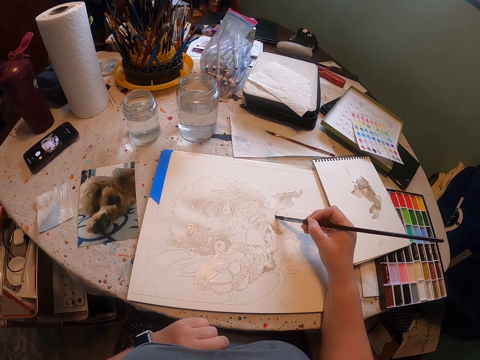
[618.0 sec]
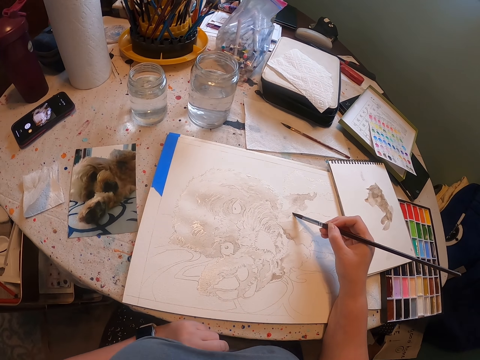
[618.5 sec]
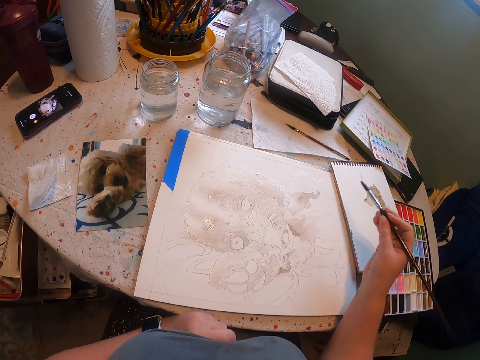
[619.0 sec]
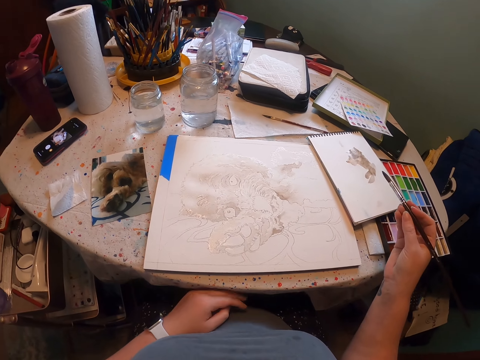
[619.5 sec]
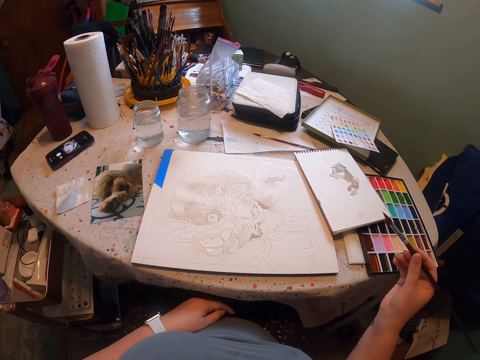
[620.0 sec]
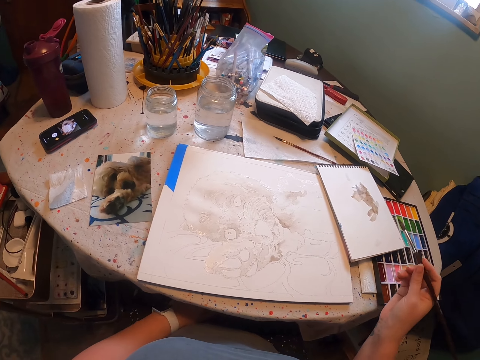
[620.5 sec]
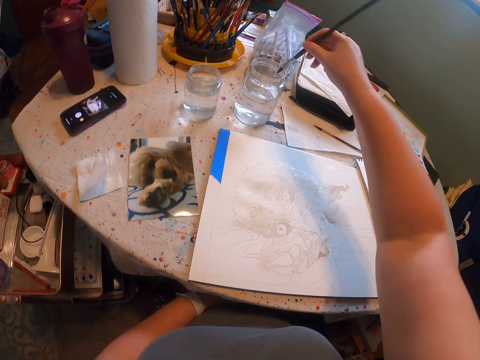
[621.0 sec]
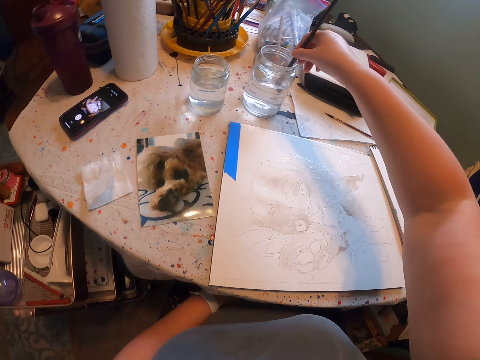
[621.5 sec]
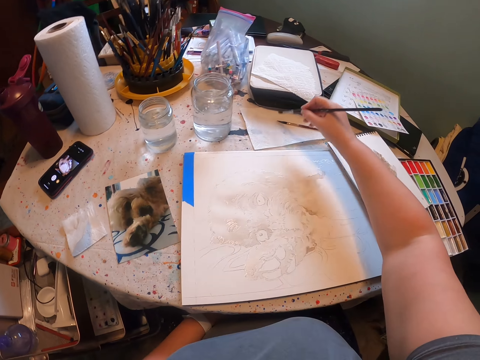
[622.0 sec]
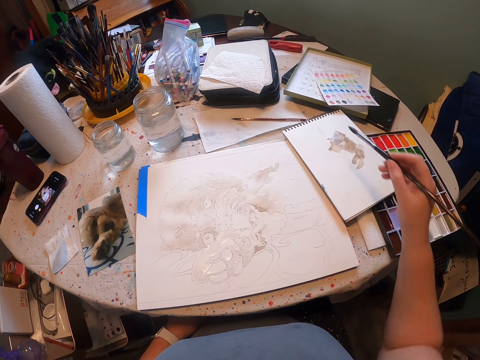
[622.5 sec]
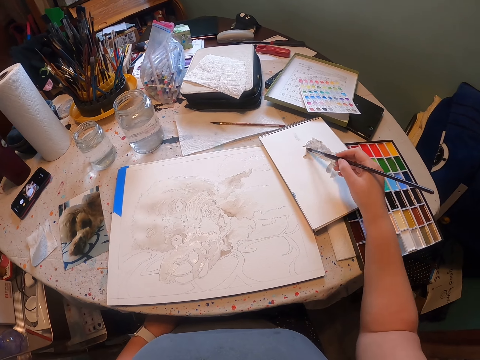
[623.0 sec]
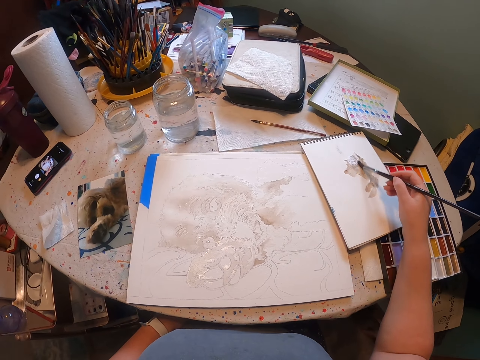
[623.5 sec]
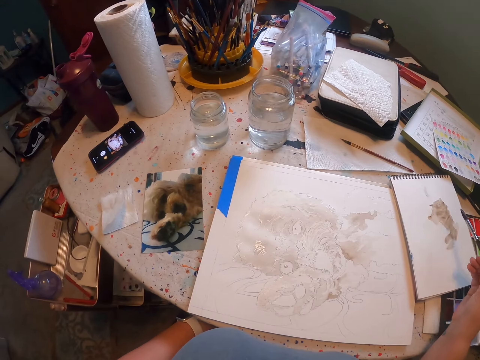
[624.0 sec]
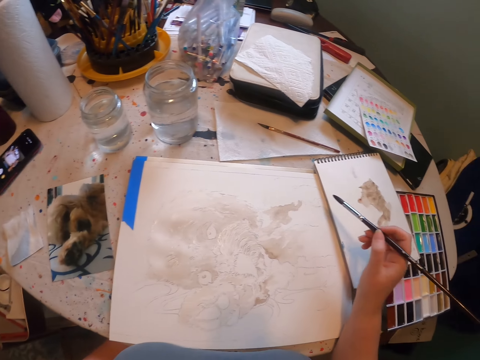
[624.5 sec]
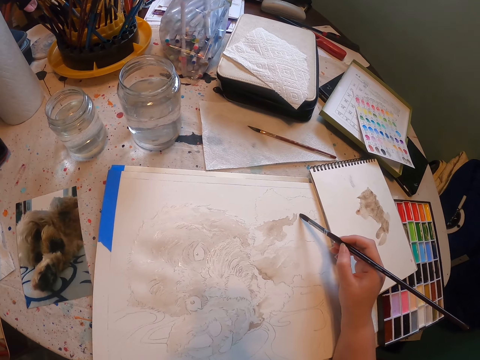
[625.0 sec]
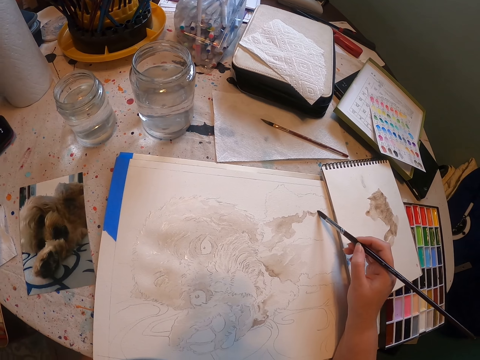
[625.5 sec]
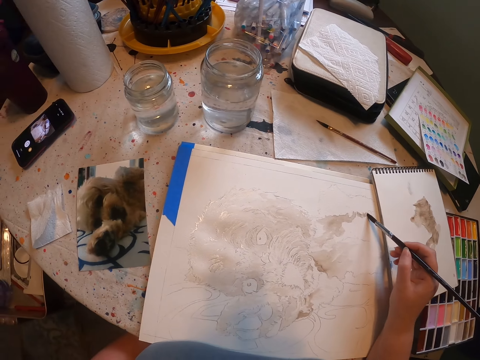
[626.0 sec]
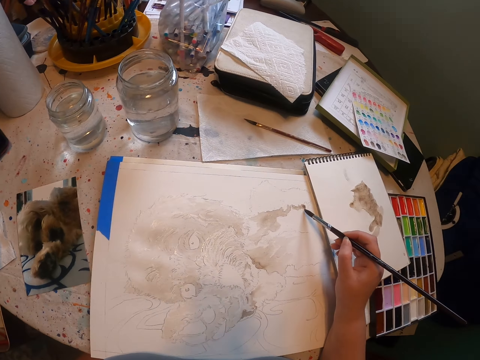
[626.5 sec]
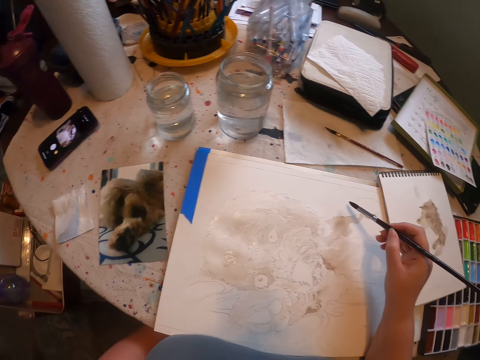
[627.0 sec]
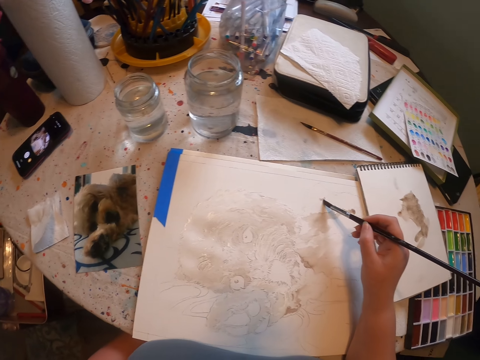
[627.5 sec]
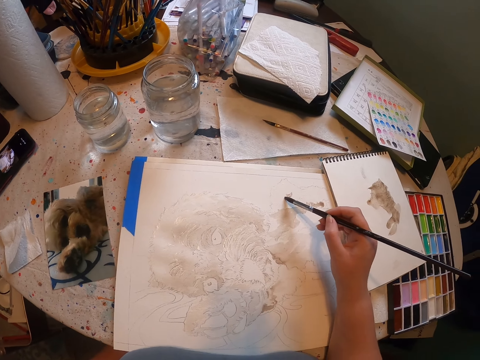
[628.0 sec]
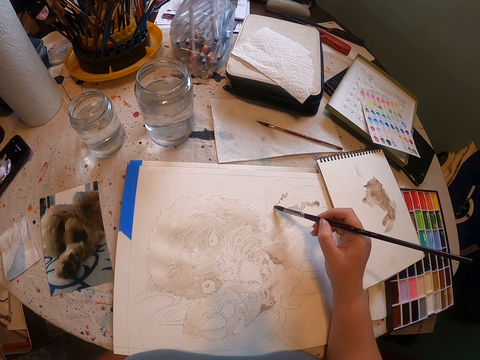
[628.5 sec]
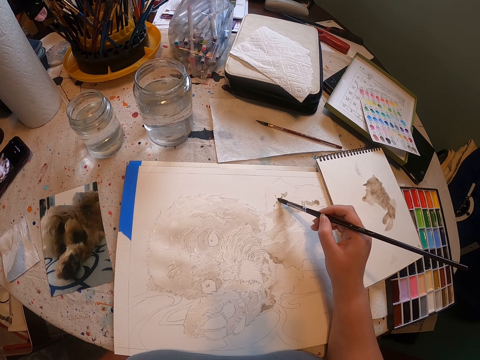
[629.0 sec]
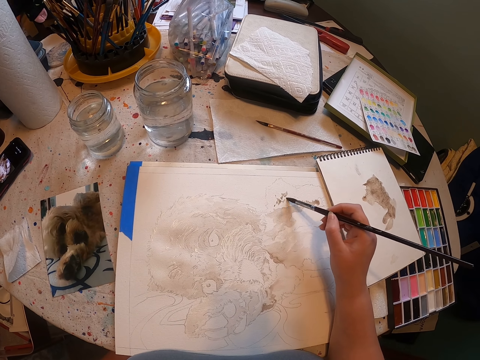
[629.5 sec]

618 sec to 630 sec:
The camera wearer dips the brush in water. They remove the brush from the water. They rub the brush on the book. They touch paint on the paper. They paint the sketch with the brush on the paper.

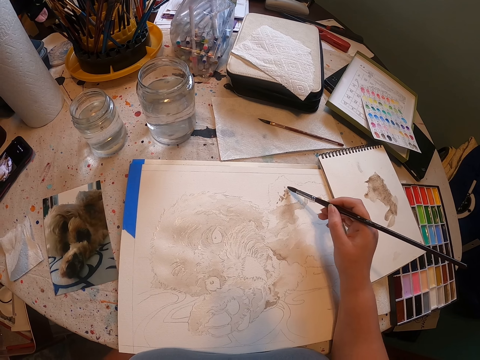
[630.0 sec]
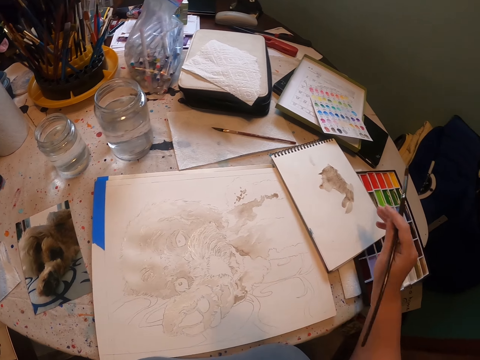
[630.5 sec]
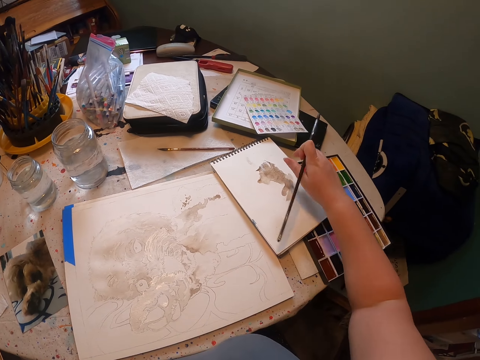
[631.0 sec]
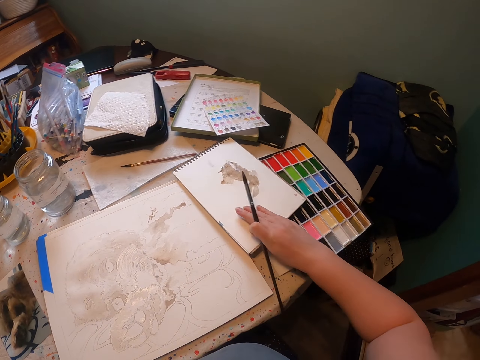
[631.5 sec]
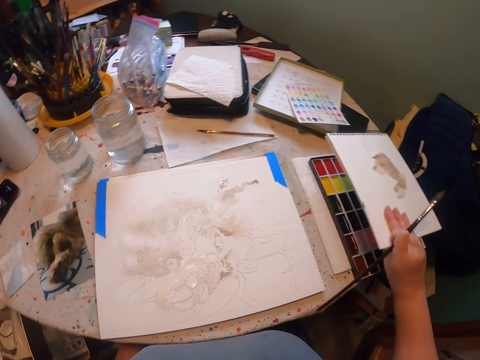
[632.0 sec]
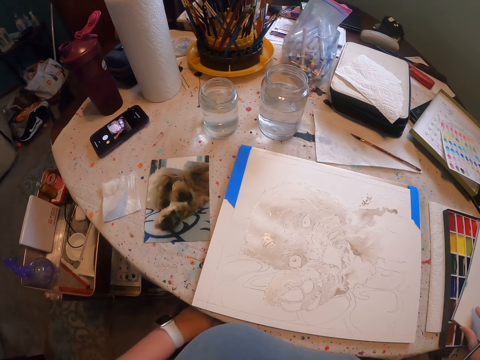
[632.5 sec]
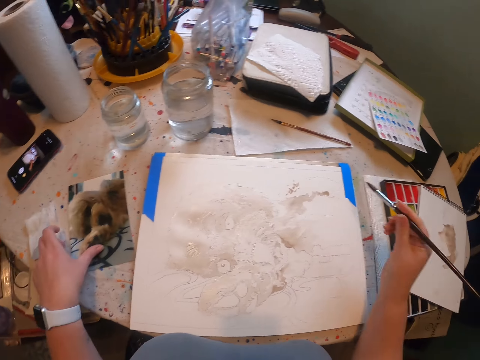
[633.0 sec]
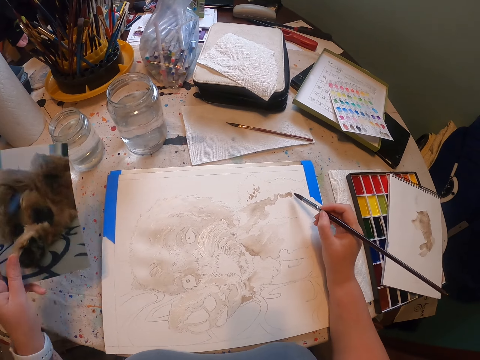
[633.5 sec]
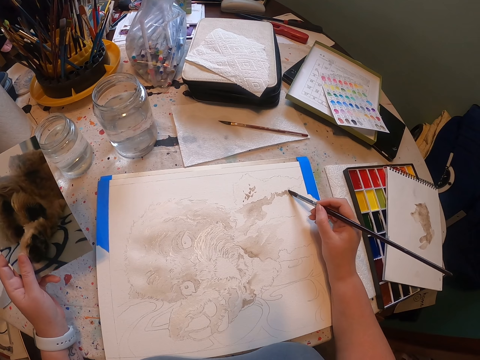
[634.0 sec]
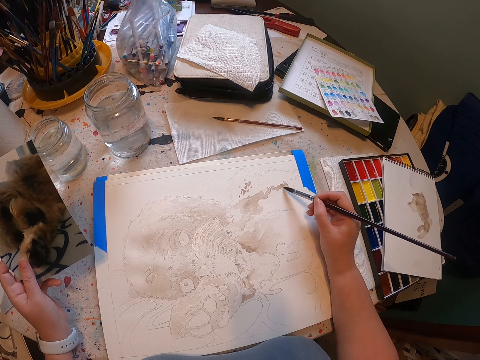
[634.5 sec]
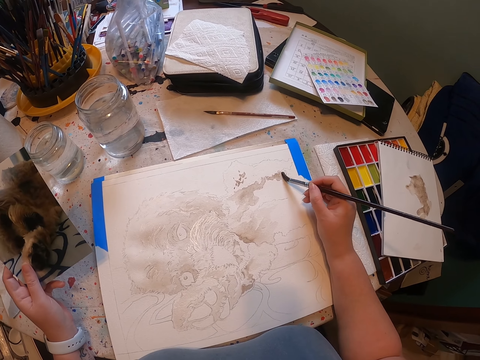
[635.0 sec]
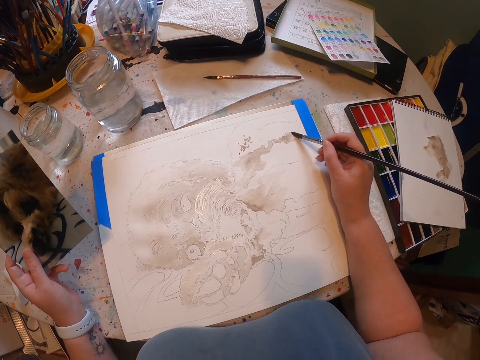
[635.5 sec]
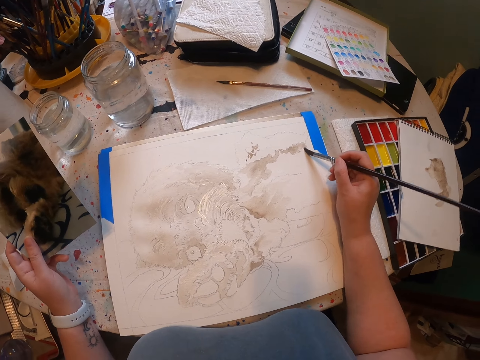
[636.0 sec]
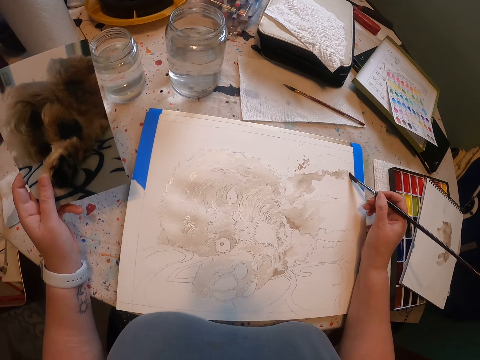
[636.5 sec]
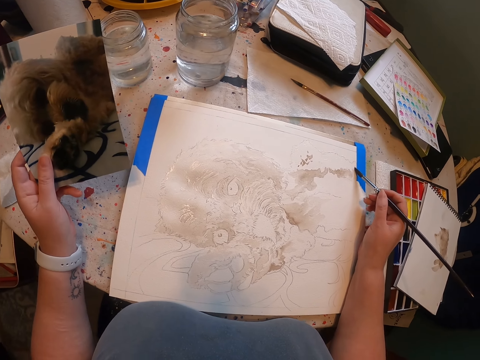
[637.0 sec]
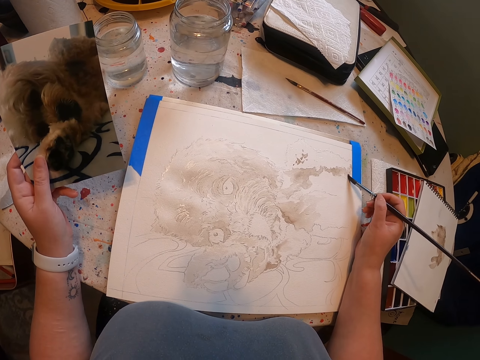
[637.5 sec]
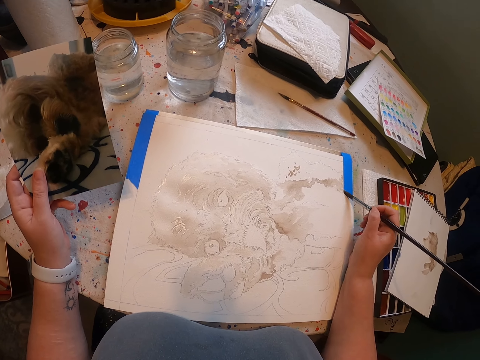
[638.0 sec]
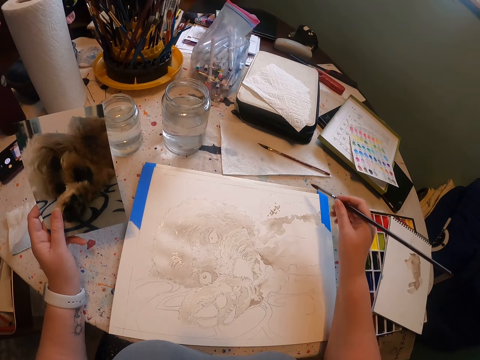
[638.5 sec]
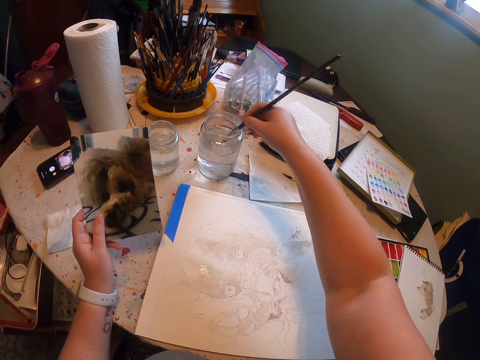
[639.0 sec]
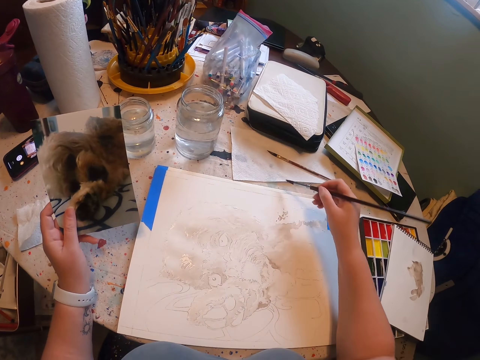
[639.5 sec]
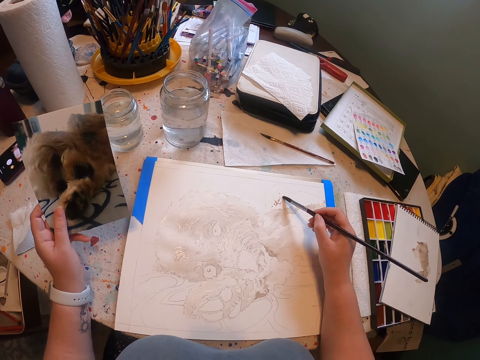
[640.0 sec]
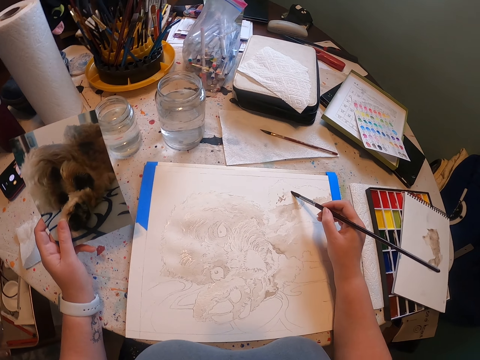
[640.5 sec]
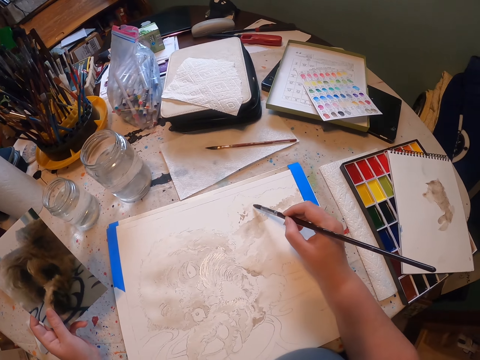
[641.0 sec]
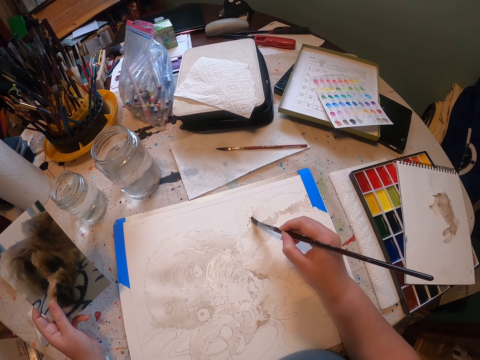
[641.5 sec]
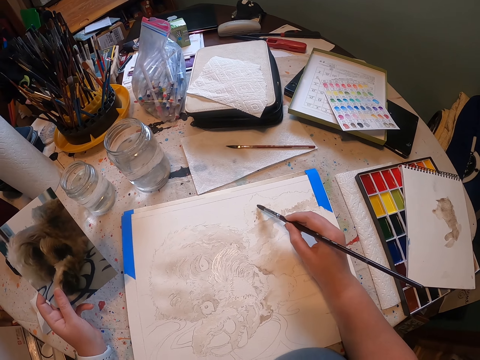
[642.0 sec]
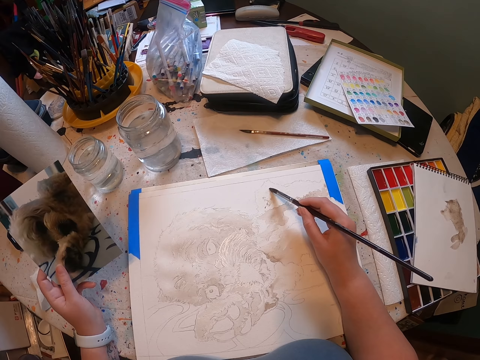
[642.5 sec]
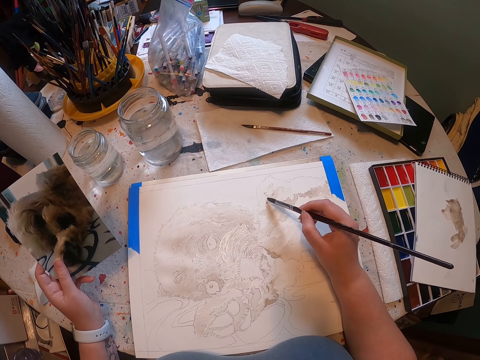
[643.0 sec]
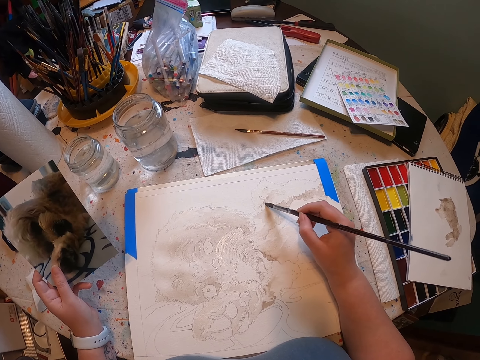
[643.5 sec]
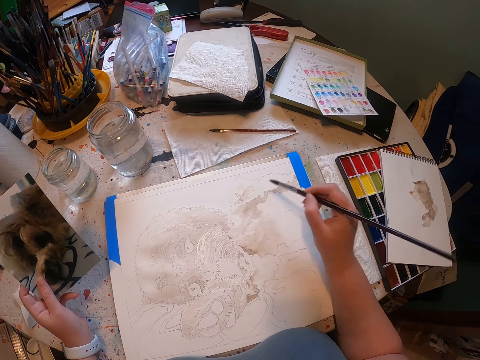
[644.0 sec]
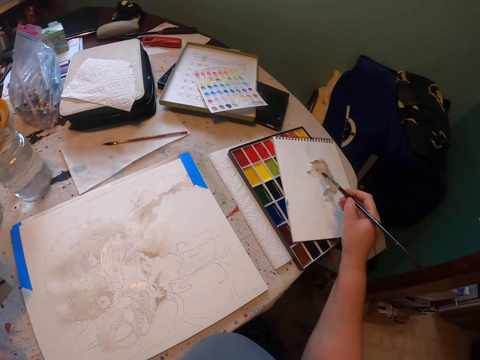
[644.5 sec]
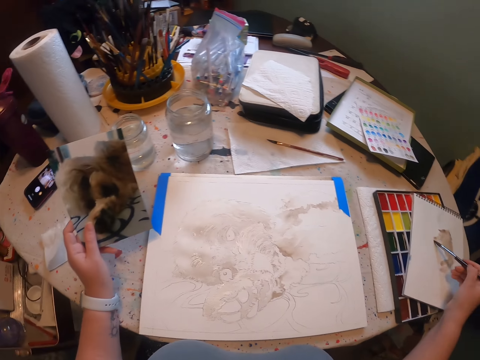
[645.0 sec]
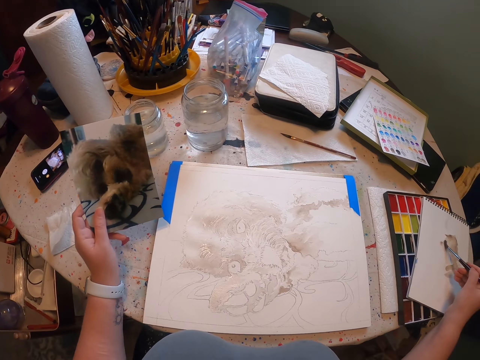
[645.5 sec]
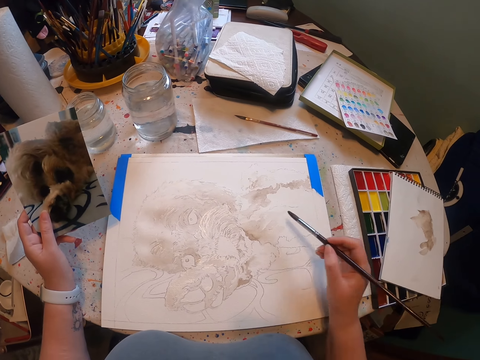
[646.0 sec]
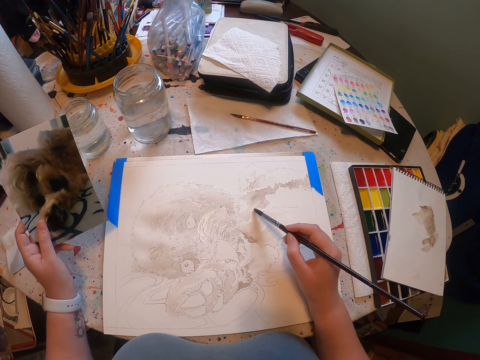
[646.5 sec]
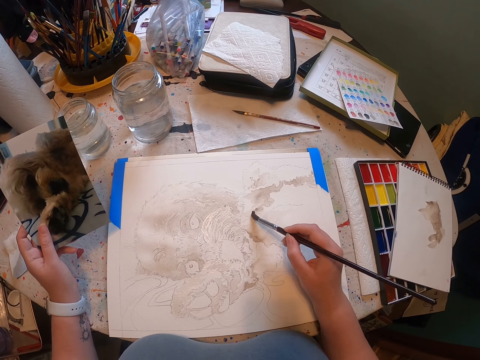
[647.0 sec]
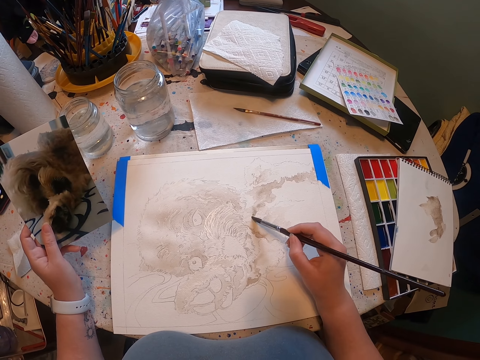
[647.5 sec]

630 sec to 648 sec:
The camera wearer puts the book on the paint container. They pick up a cutout. They paint the sketch with the brush on the paper. They dip the brush in the water in the container. They paint the sketch with the brush on the sheet of paper. They touch paint on the paper. They rub the brush on the book. They paint on the sheet of paper.
